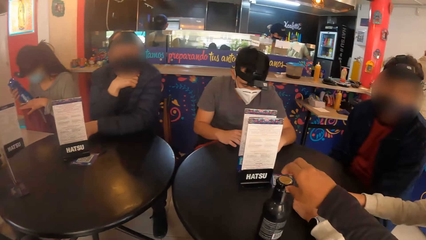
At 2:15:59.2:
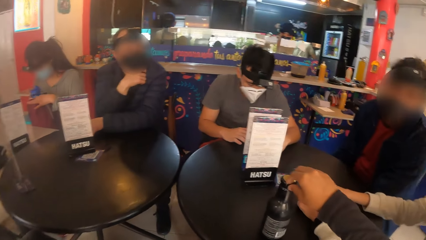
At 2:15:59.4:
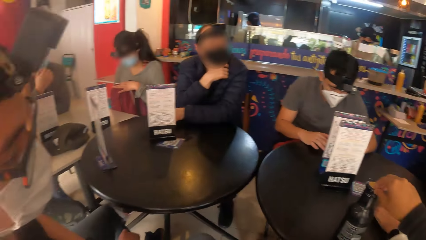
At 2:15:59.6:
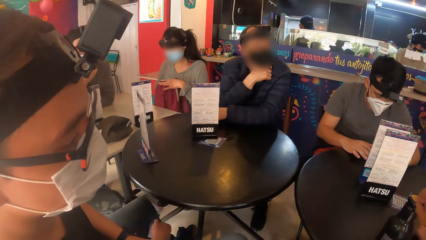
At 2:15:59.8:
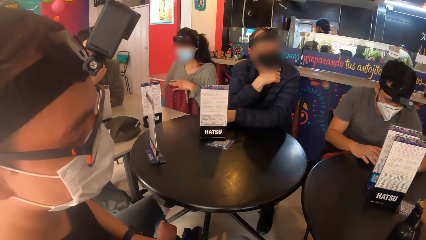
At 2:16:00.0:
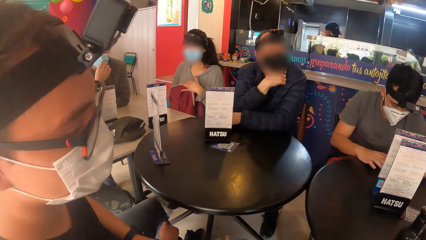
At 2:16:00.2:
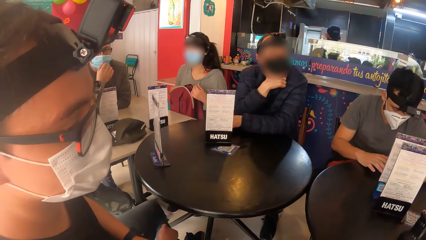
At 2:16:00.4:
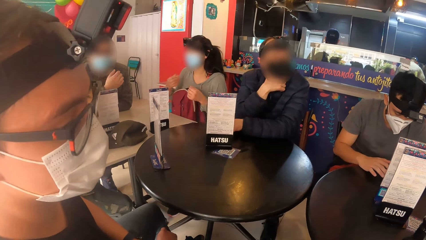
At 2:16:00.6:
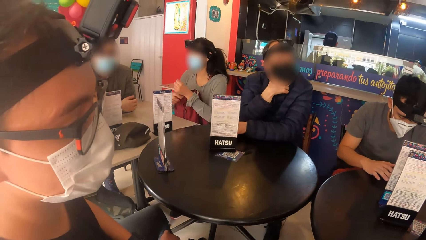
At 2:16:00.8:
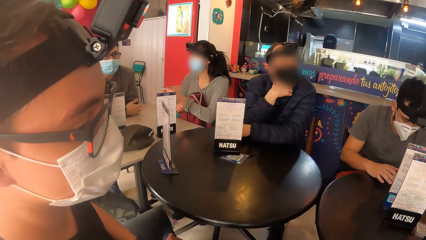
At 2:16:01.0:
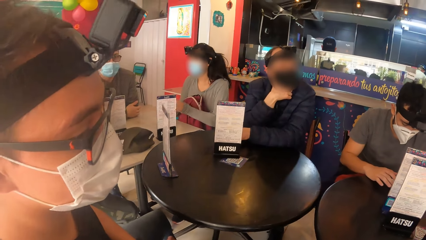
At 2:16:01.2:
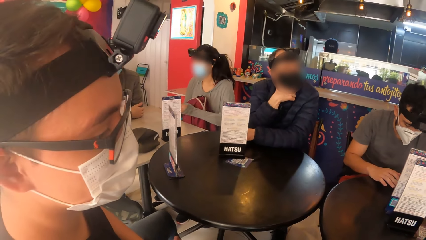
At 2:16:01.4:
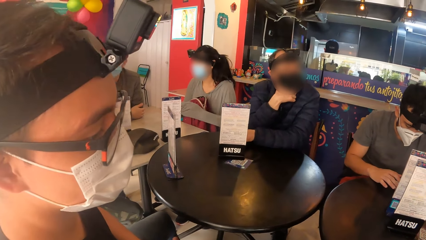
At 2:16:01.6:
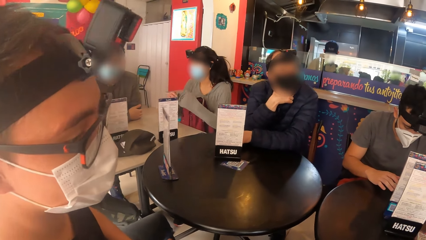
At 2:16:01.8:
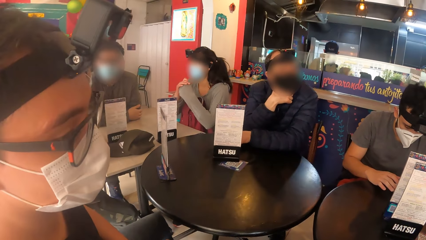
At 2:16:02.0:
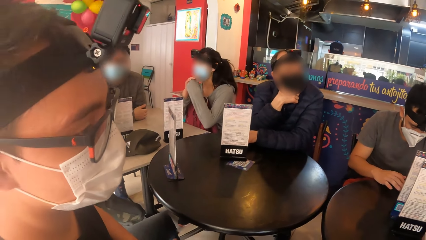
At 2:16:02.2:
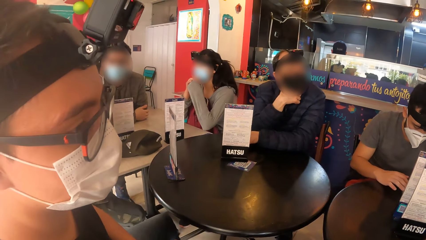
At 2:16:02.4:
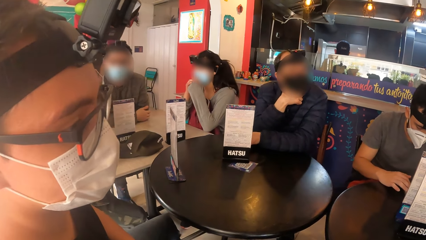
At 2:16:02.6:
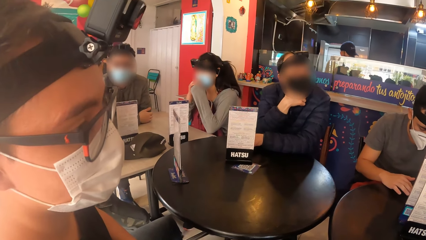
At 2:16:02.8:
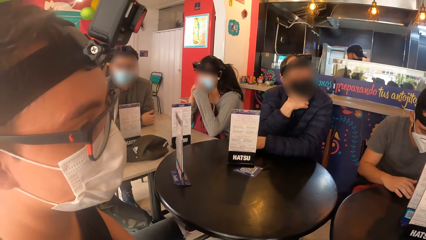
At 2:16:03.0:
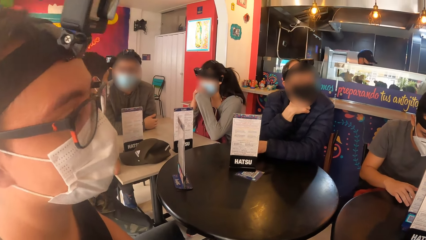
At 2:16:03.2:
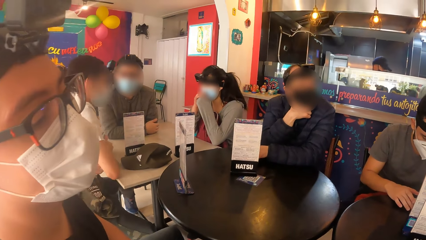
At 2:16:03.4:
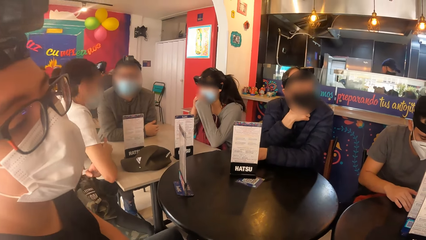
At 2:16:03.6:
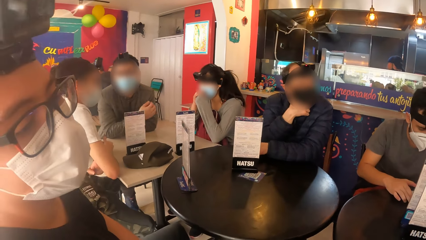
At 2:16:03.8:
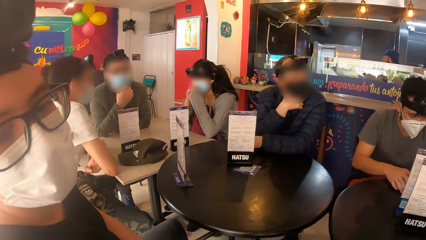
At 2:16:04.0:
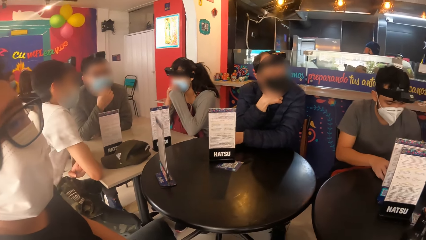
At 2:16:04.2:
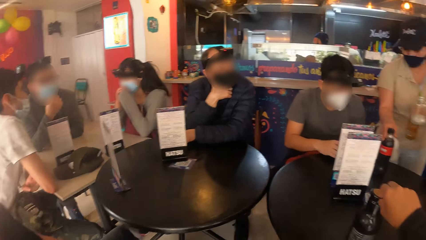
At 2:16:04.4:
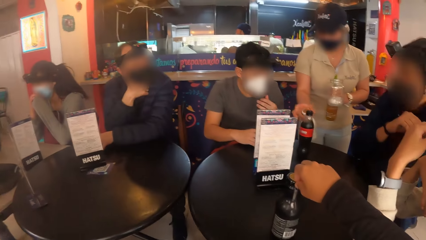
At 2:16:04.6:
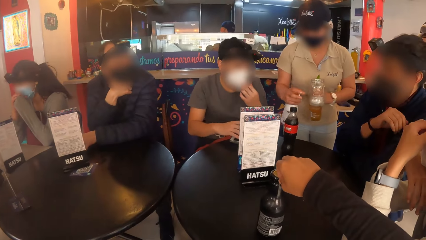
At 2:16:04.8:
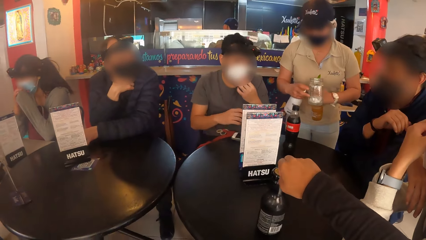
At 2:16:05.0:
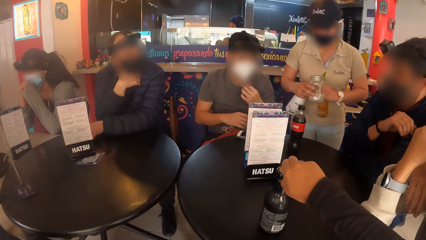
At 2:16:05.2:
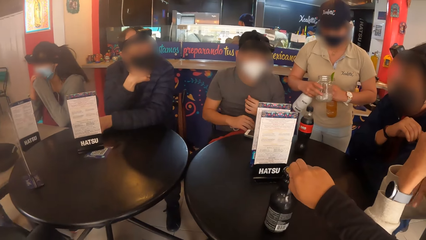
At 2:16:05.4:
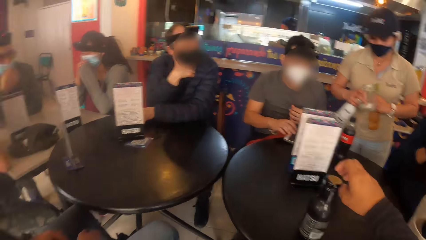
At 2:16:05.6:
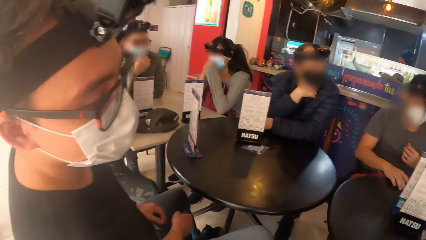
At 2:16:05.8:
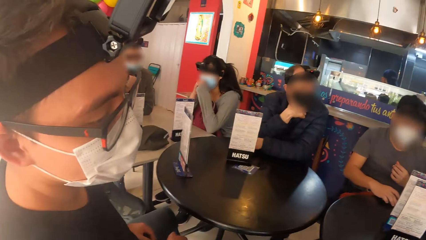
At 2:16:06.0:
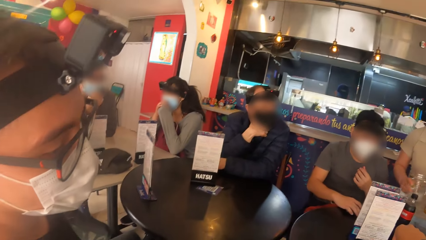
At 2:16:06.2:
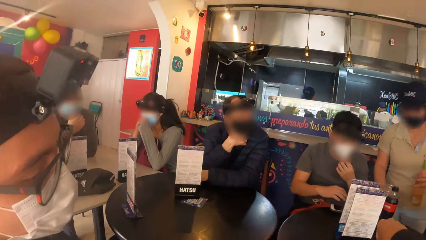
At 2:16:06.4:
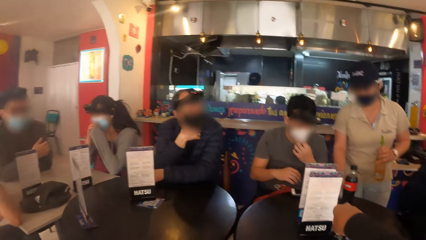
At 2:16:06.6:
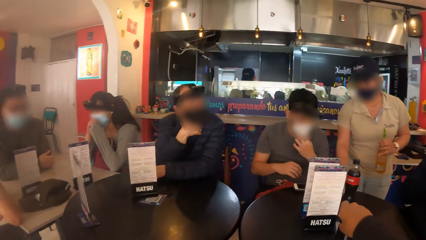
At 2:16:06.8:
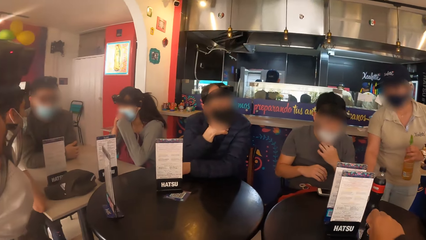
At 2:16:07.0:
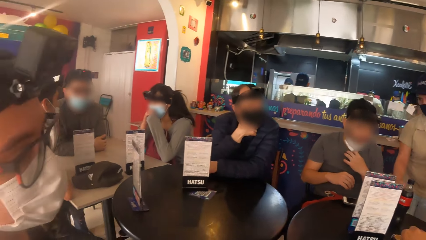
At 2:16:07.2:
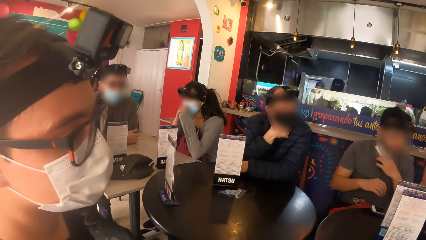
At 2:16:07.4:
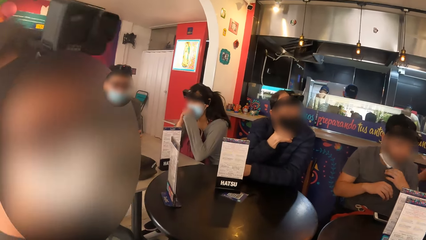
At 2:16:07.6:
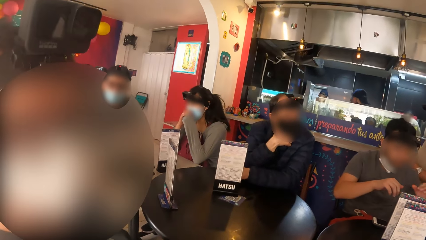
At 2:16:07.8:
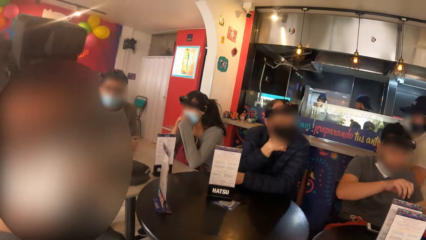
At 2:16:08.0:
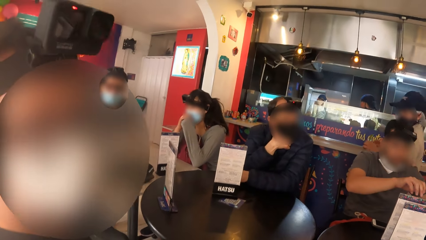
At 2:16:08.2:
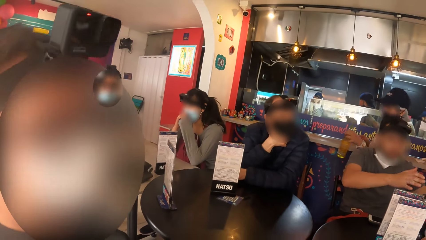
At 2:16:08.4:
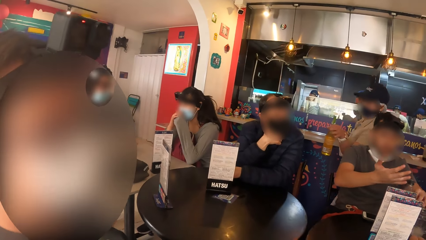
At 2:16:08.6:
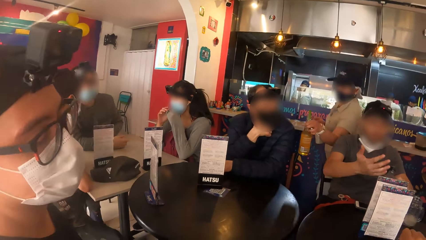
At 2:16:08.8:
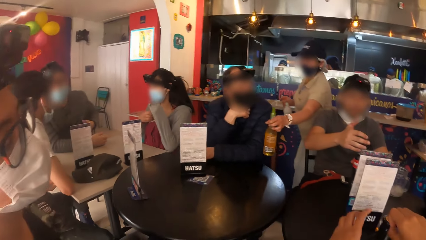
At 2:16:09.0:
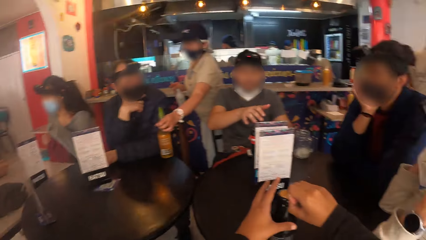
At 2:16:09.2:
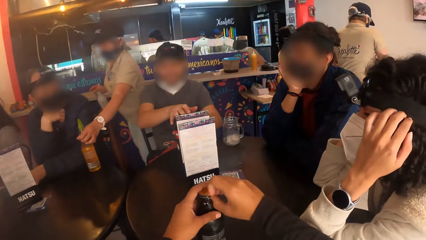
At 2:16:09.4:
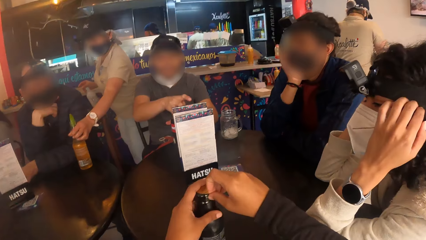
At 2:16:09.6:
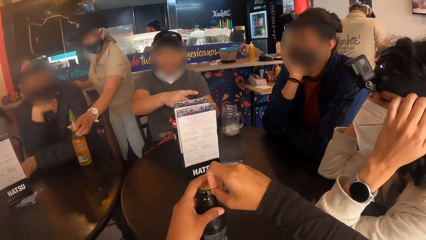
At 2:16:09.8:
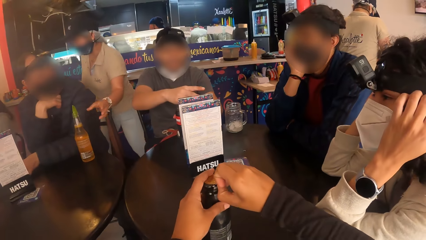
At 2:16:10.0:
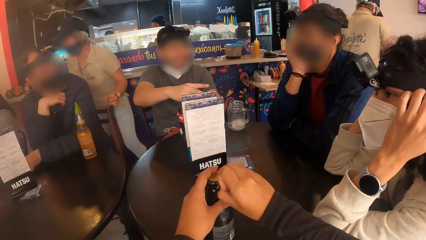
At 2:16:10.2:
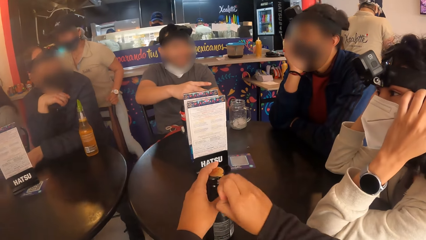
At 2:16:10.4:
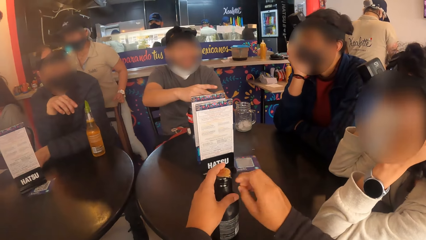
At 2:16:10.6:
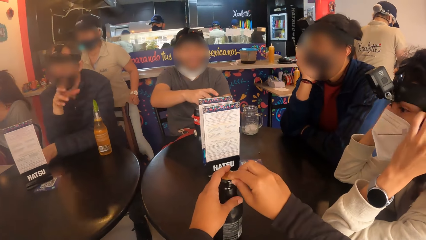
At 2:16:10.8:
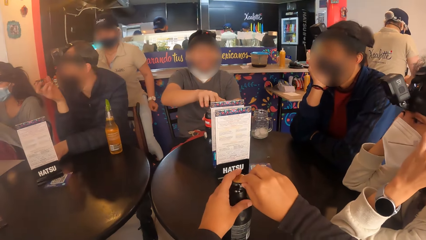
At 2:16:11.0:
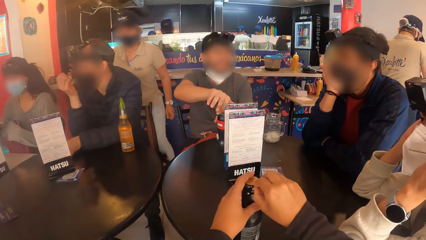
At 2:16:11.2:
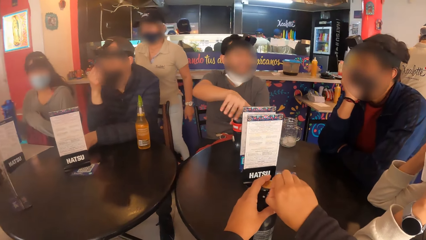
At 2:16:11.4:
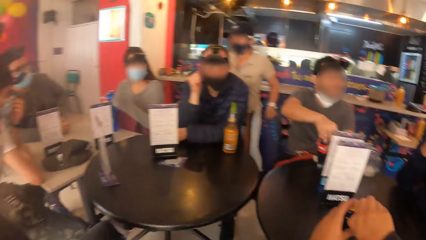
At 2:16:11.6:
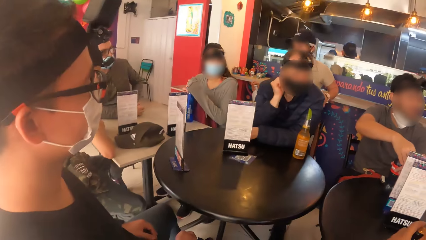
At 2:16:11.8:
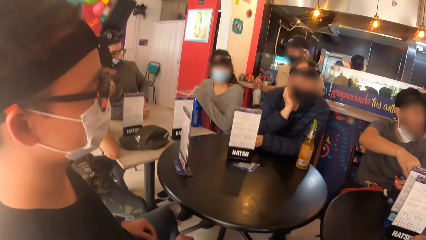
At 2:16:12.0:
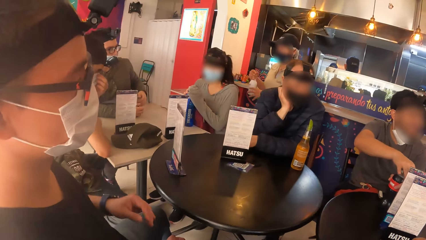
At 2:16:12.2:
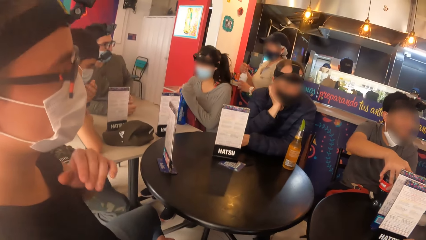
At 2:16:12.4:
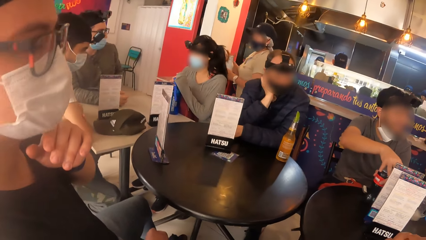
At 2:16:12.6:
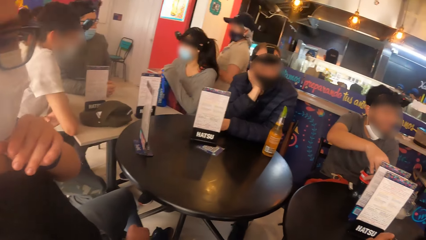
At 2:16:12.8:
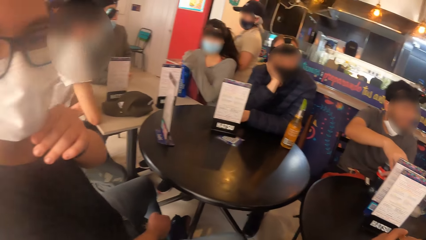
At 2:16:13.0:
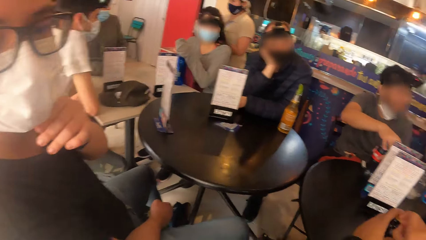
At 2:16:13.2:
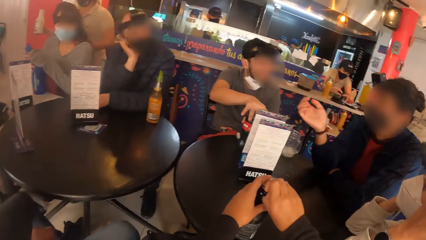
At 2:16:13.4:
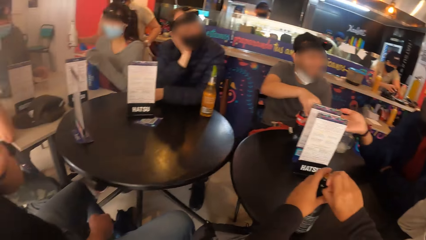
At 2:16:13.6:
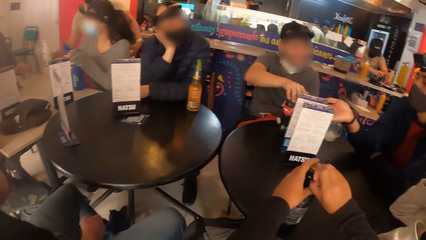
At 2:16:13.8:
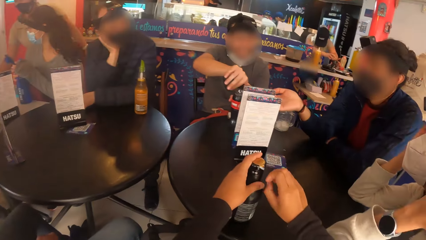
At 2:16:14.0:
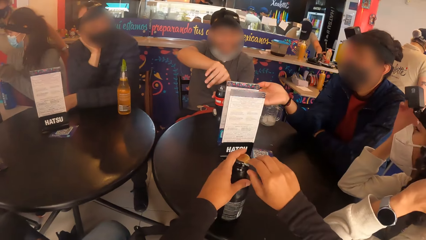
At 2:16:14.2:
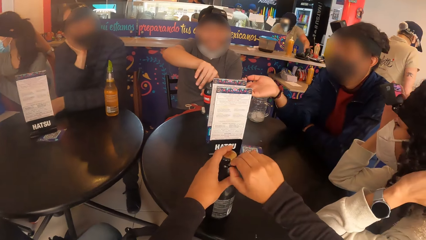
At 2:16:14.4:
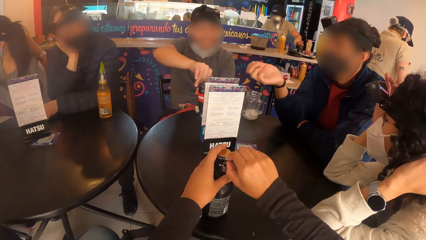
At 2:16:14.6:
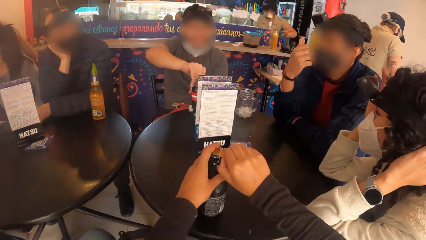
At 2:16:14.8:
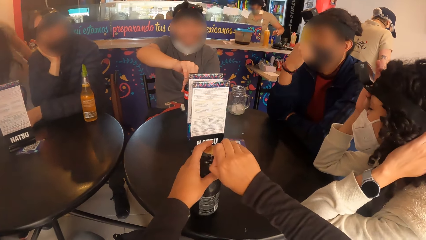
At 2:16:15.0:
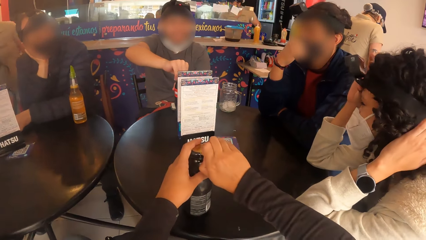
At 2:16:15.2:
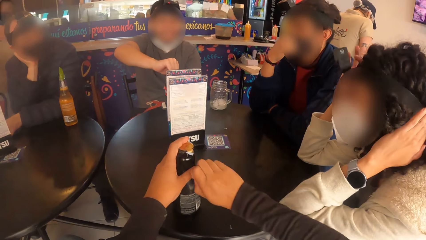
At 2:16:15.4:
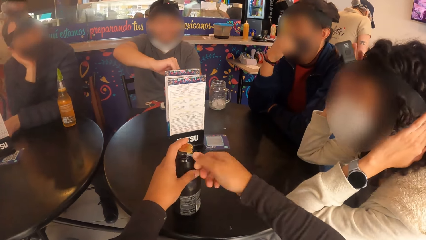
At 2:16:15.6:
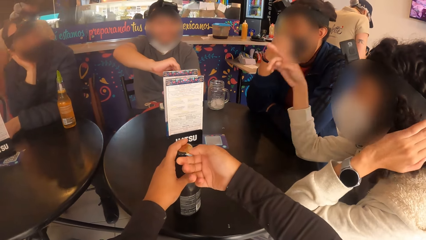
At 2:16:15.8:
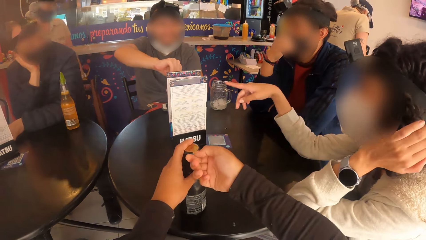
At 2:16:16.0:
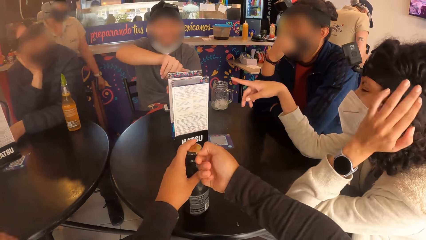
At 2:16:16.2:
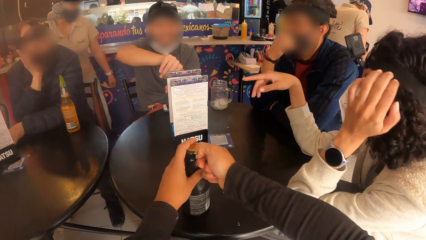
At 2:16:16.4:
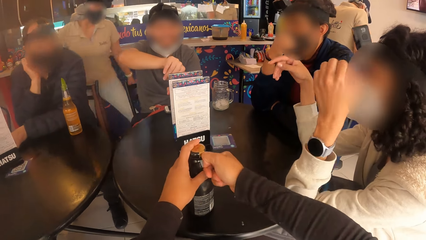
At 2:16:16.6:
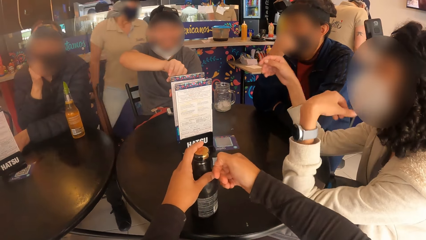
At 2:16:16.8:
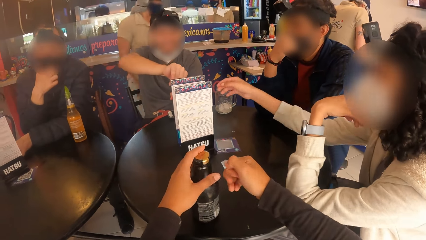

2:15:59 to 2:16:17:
The camera wearer looks at the bottle. He looks at a person. A waitress places a bottle of soda on the table with her right hand. The waitress holds a bottle of drink in her right hand. The waitress holds a bottle of drink and a glass cup in her left hand. The person looks at the camera wearer. The camera wearer looks in front. The waitress passes the glass cup from her left hand to her right hand. The camera wearer looks at the person. The waitress places the glass cup on the table with her right hand. A man moves the bottle of soda on the table with his left hand. The man opens the bottle of soda in his left hand with his right hand. The camera wearer holds the bottle of drink with his left hand. He unwraps a seal from the bottle of drink with his right hand. Another man interacts with the first man. The camera wearer removes the lid of the bottle with his right hand. He looks at the person. The person touches his chin with his left hand. The camera wearer removes the lid of the bottle with his right hand. A woman interacts with the first man.
